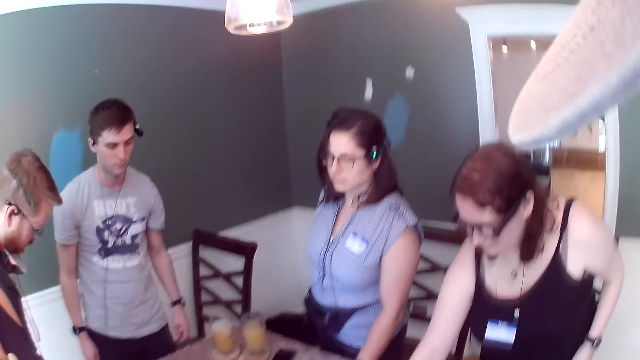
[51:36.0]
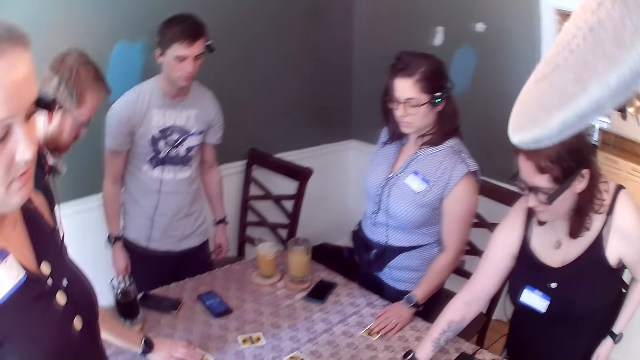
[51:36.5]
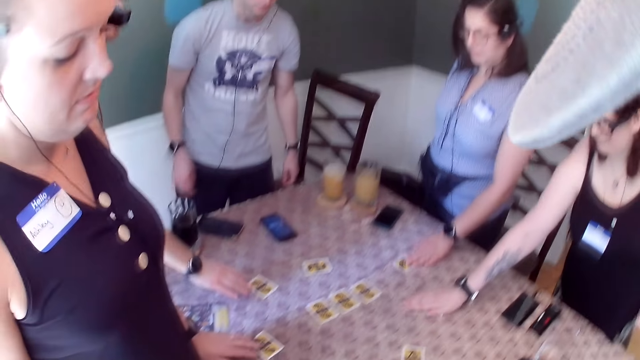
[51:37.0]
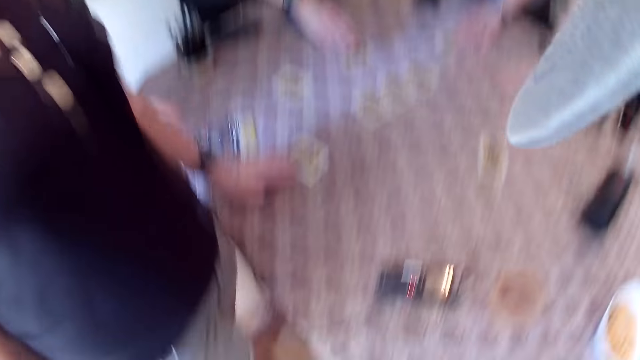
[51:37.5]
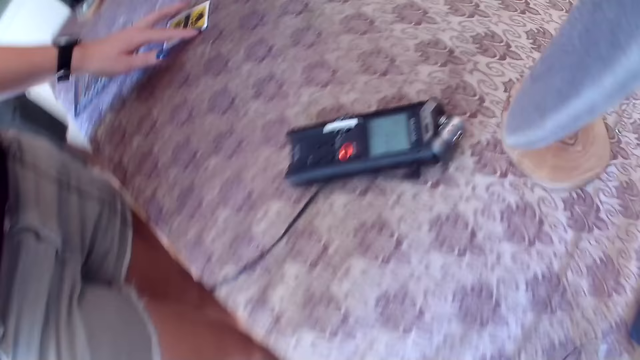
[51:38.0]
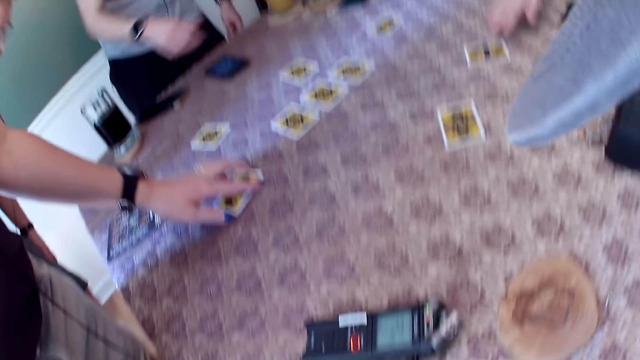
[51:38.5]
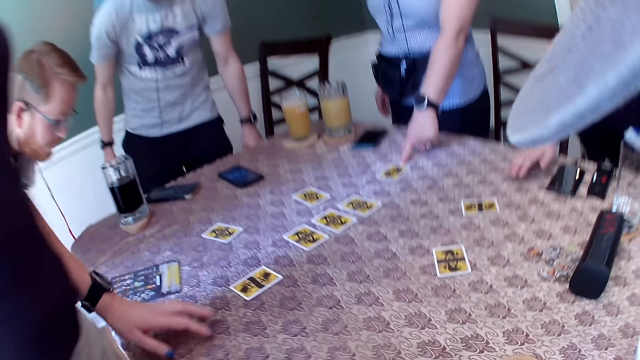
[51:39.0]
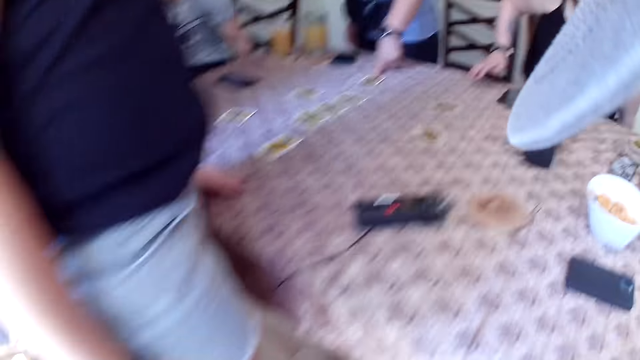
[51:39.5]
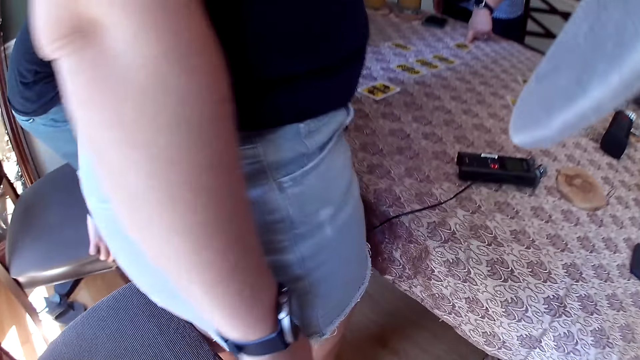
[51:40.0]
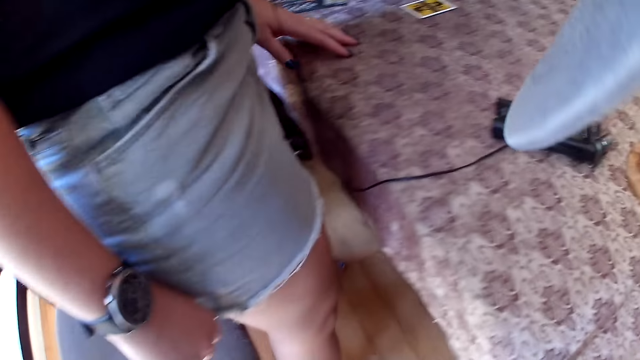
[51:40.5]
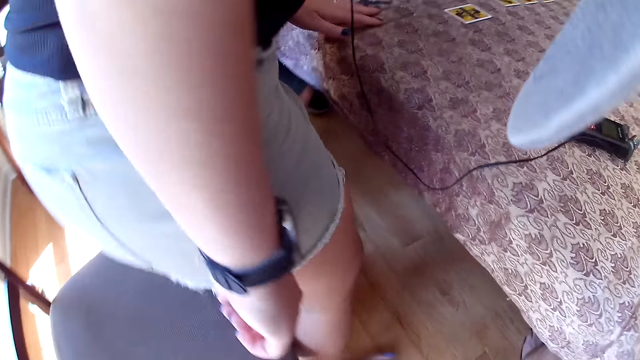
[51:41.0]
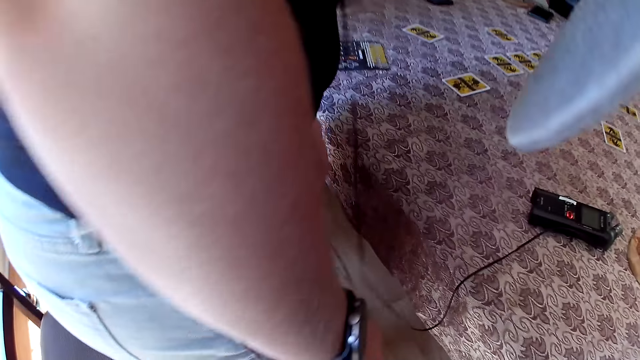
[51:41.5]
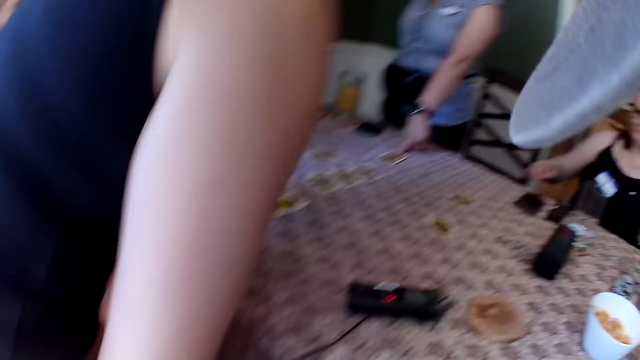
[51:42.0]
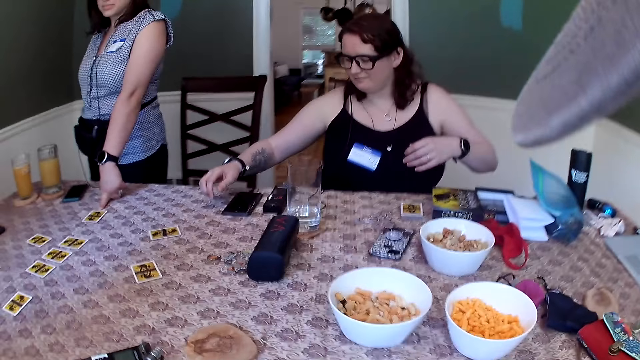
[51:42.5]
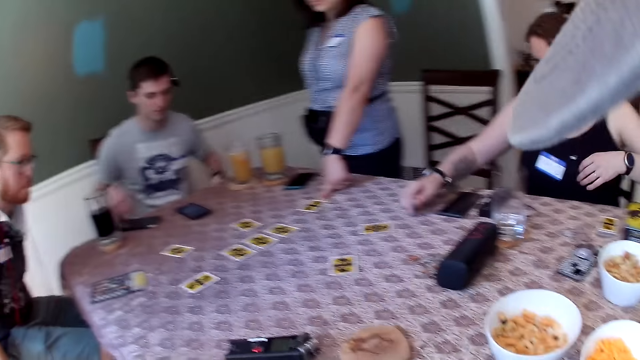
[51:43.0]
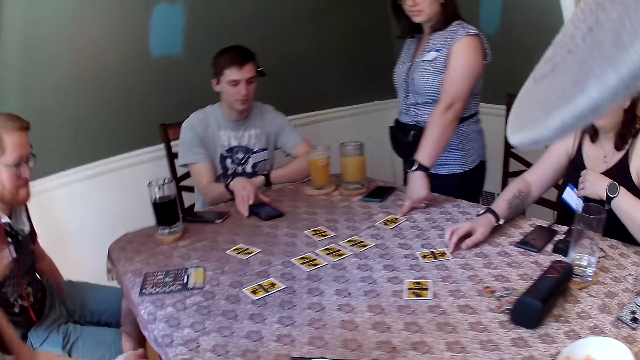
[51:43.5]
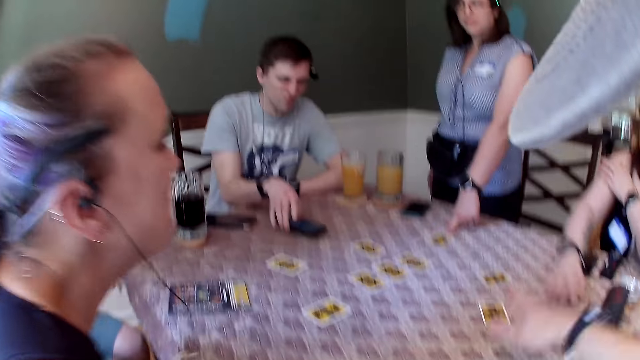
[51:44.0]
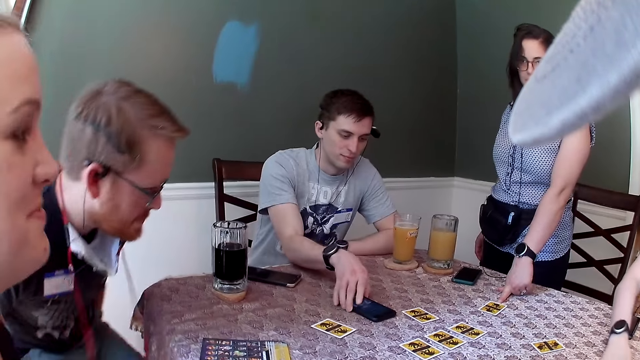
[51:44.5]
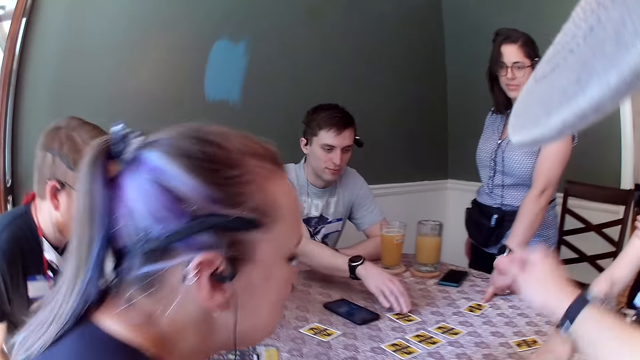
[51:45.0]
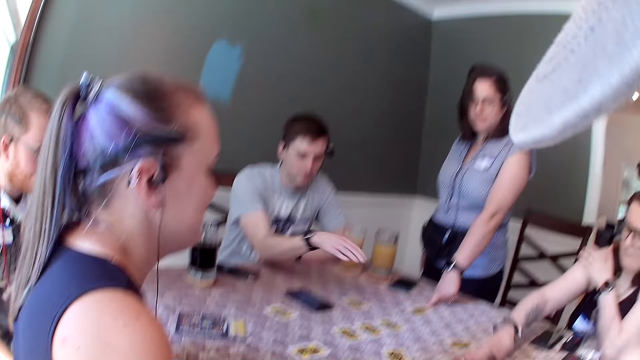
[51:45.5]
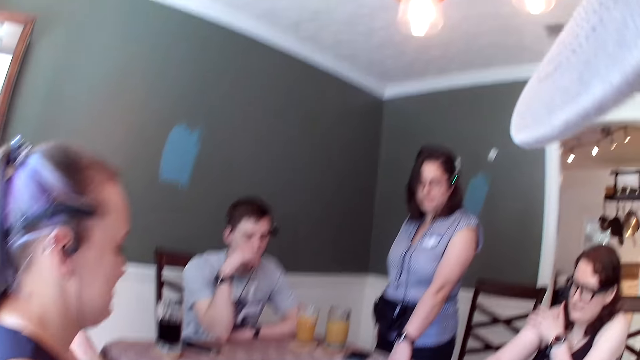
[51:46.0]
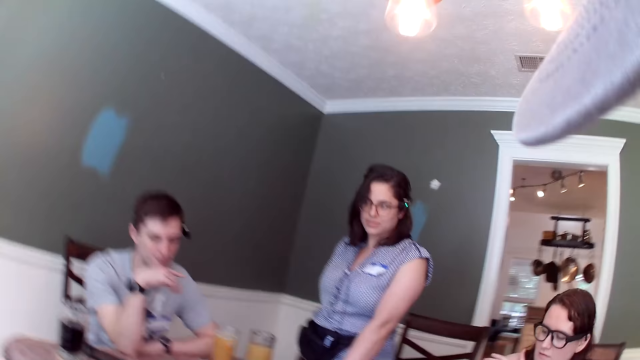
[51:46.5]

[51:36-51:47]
The camera wearer looks around. The third woman moves the card on the table with her left hand. The third woman interacts with the first man, the other man, the second woman and the first woman. The first man sits down on his chair. The other man sits down on his chair. The third woman sits down on her chair. The first man moves the phone on the table with his right hand. The first woman moves a card on the table with her right hand. The first man moves a card on the table with his right hand.

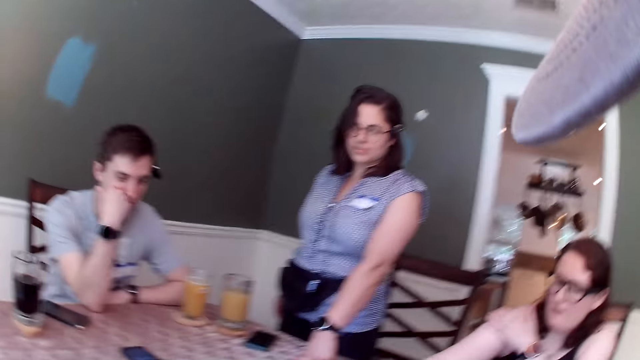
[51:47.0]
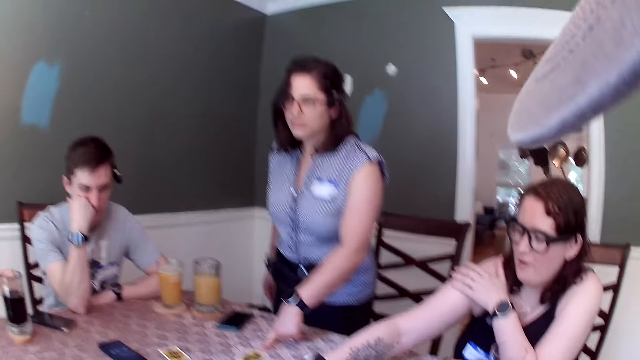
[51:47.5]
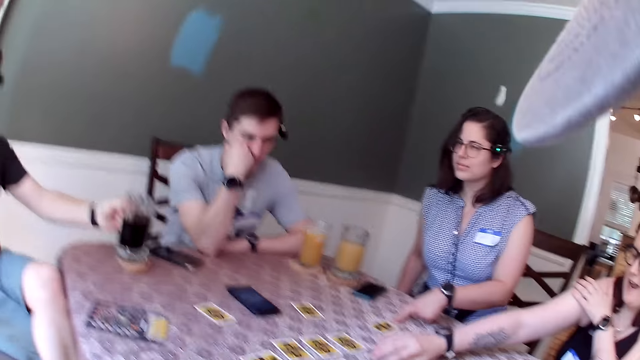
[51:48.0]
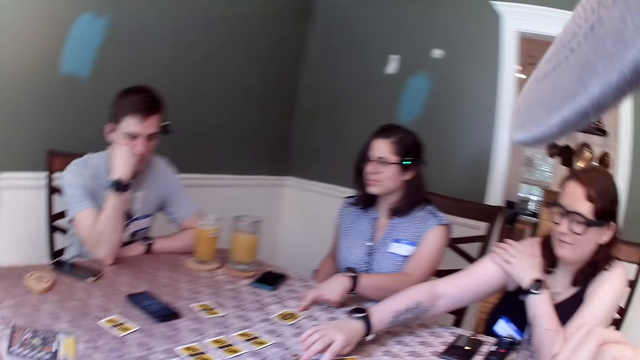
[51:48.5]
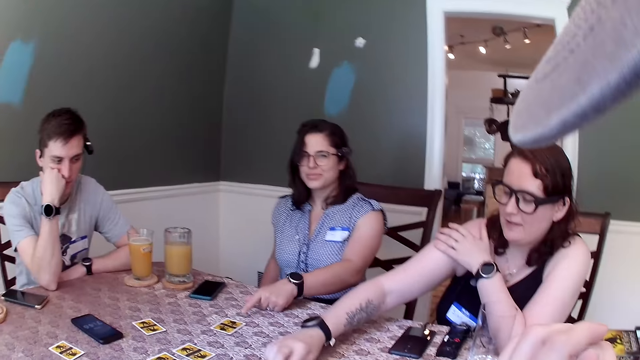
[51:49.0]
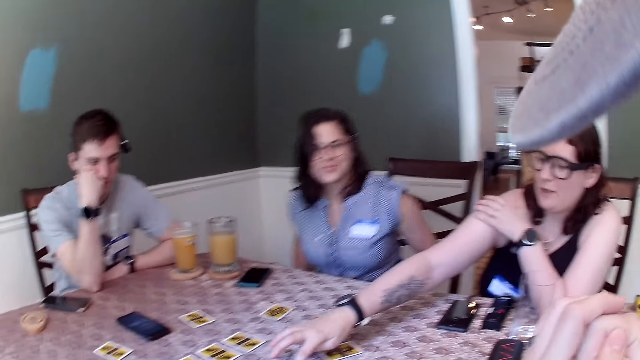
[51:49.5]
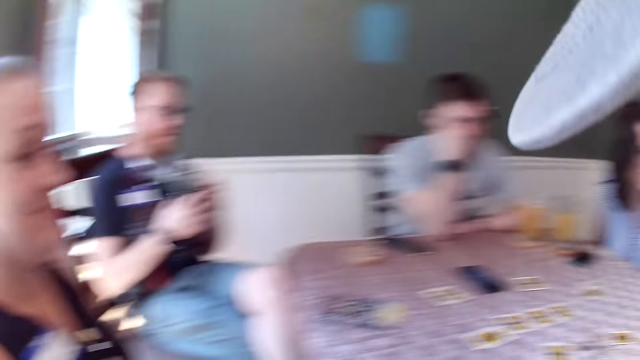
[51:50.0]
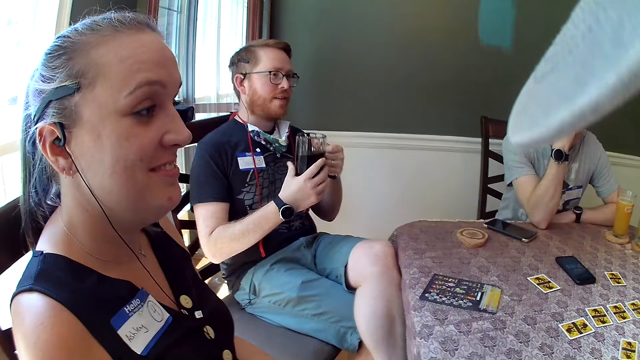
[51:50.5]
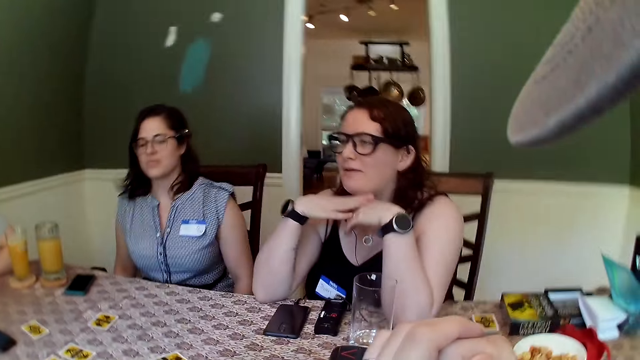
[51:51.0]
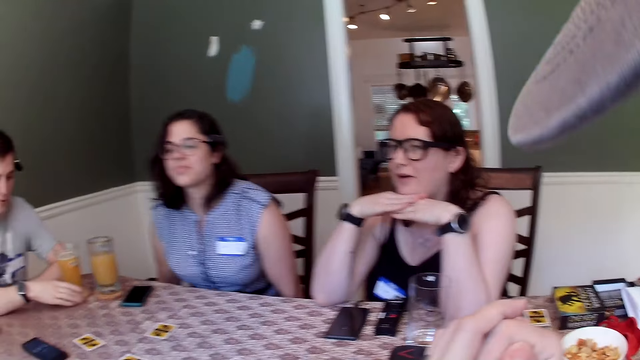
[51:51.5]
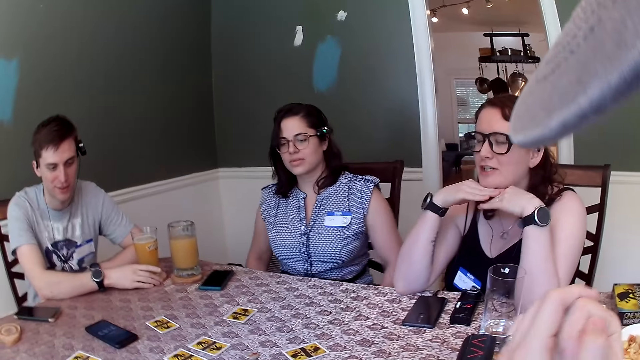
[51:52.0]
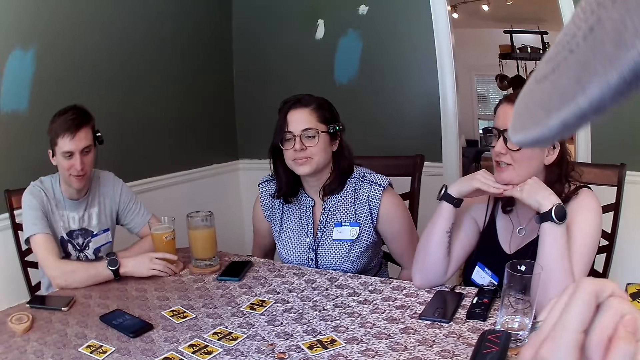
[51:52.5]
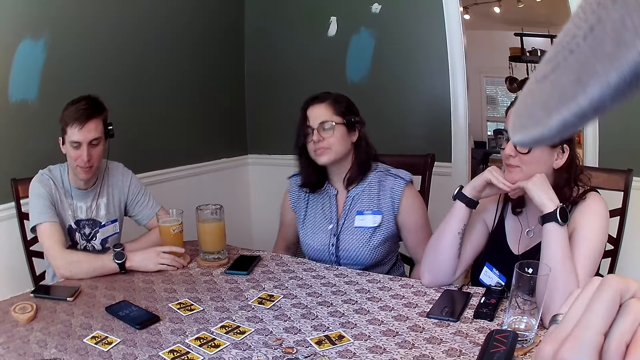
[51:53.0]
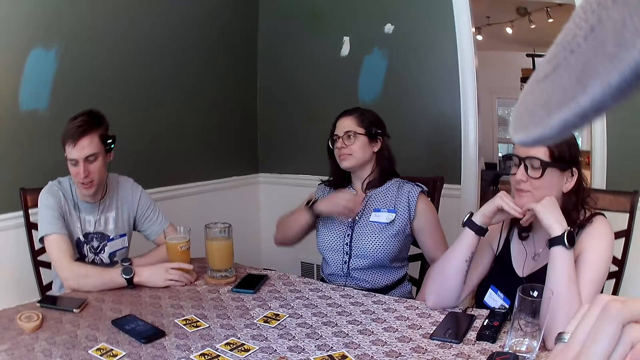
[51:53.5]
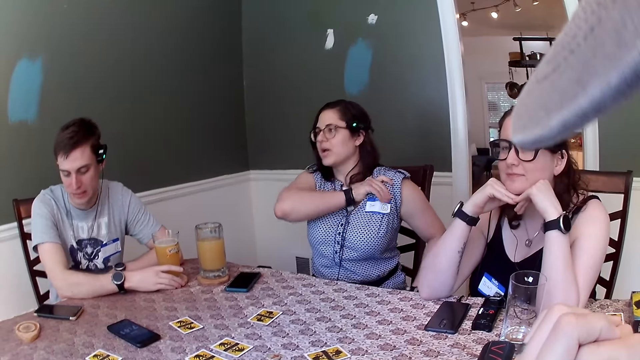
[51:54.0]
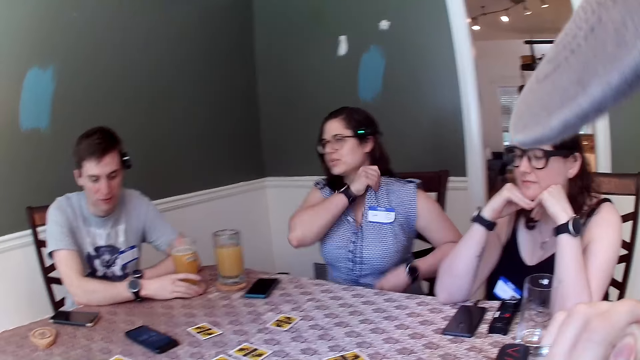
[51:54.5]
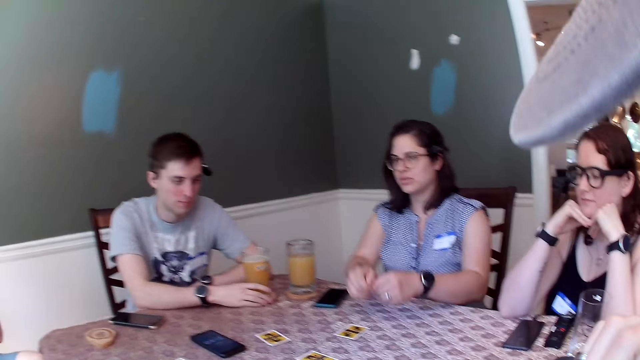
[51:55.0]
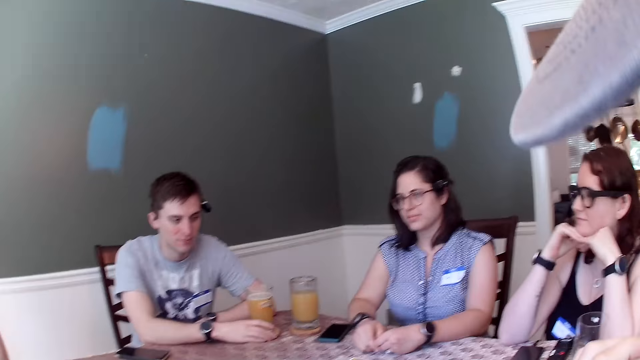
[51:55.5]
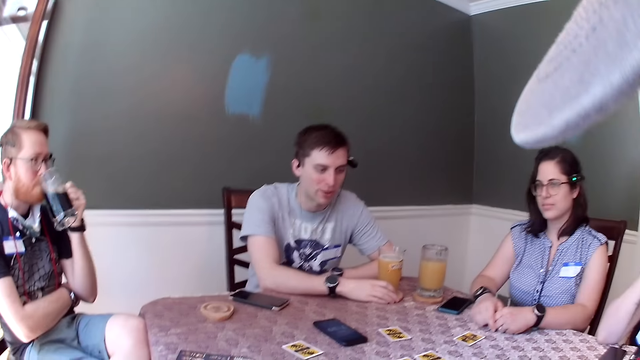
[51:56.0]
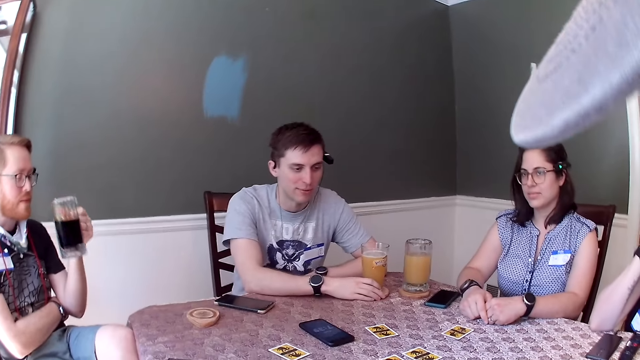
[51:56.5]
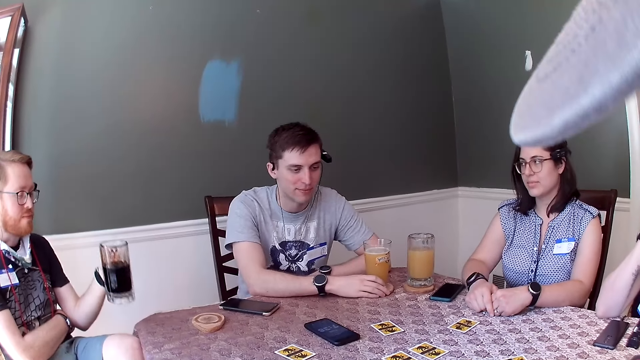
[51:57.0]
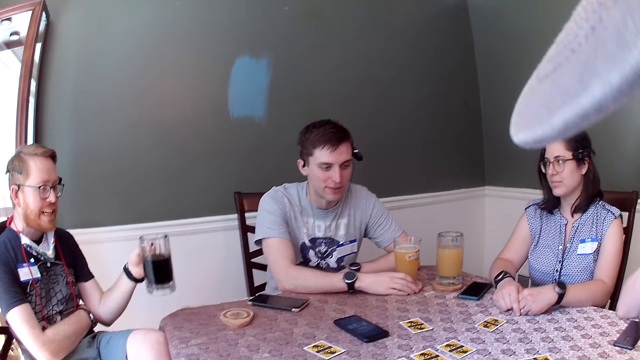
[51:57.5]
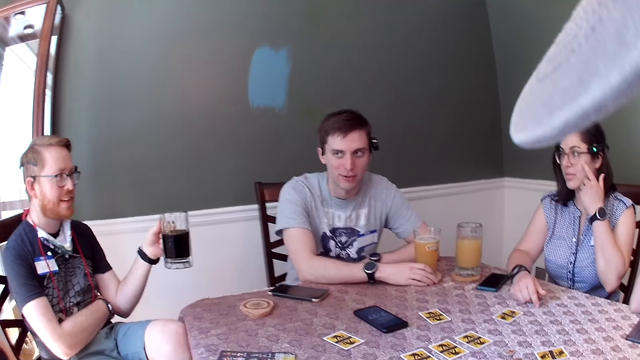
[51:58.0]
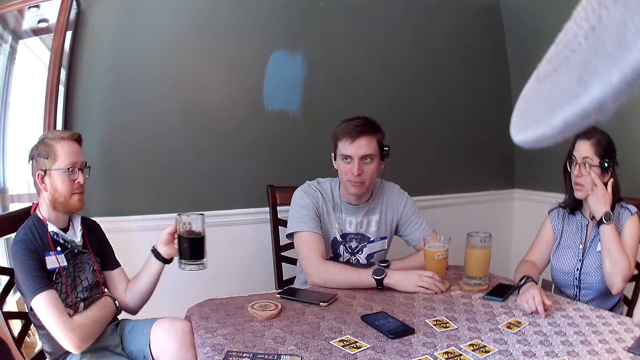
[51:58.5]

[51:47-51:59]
A woman moves a card around on the table with her right hand. The woman interacts with the camera wearer, a man, another man, another woman and a third woman. The first man interacts with the camera wearer, the first woman, the other man, the second woman and the third woman. The first man holds a cup of drink on the table with his right hand. The second woman drops both hands on the table. The other man lowers a cup of drink from his mouth with his left hand.
